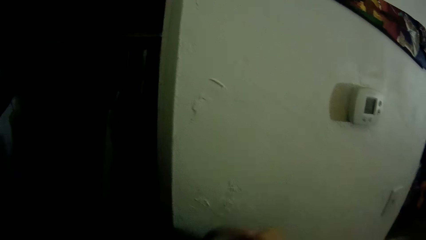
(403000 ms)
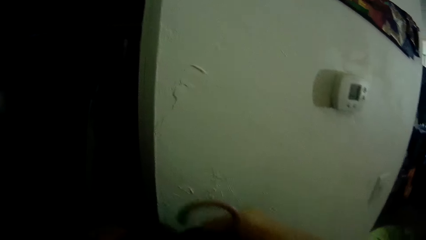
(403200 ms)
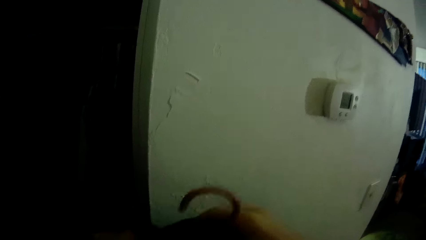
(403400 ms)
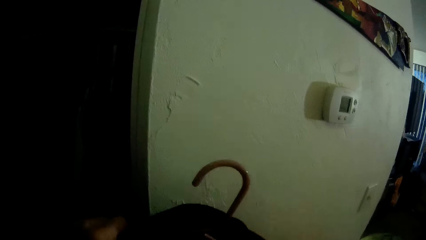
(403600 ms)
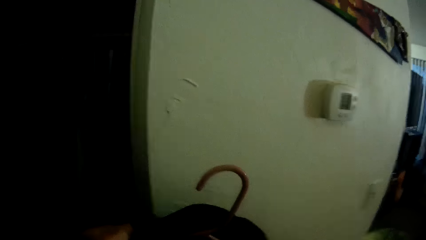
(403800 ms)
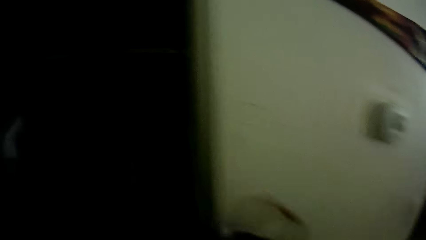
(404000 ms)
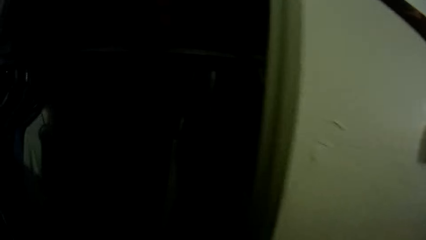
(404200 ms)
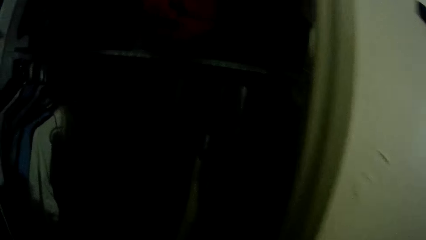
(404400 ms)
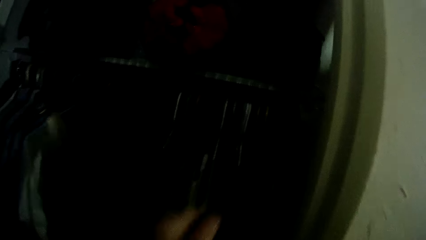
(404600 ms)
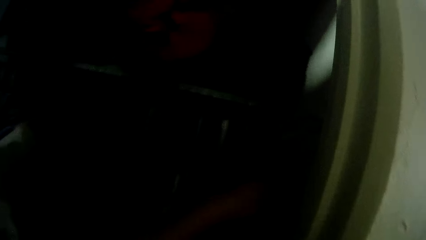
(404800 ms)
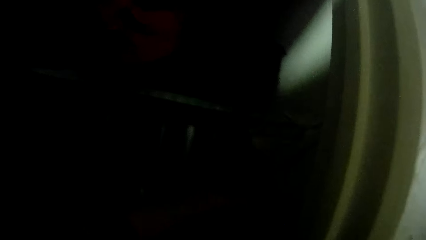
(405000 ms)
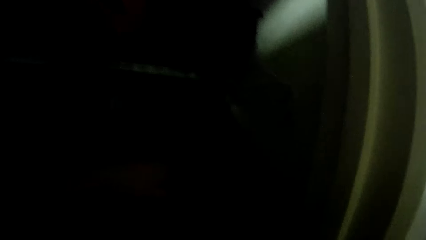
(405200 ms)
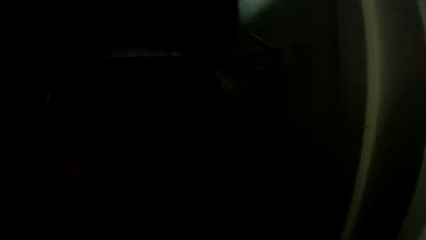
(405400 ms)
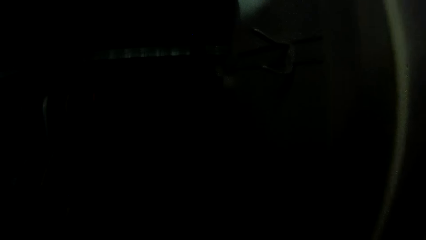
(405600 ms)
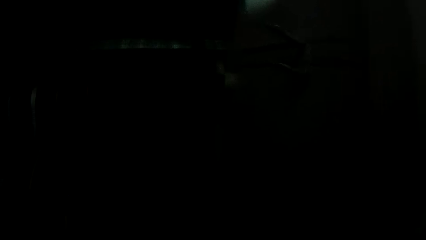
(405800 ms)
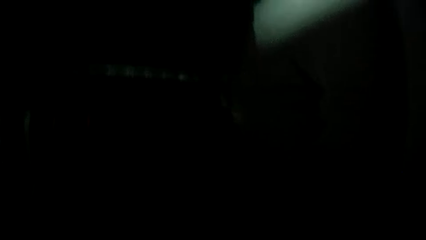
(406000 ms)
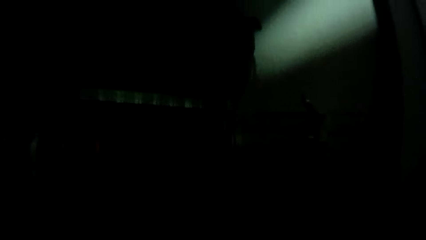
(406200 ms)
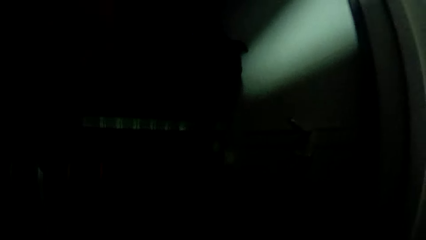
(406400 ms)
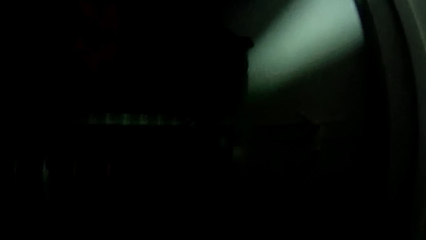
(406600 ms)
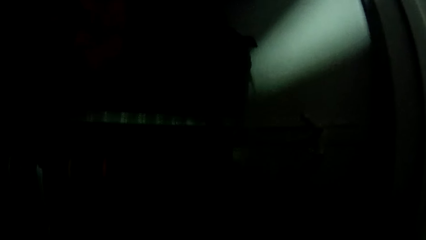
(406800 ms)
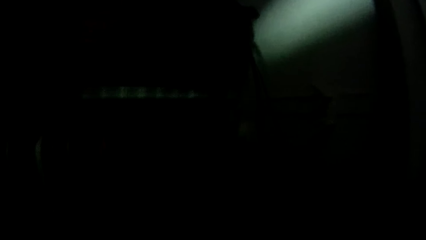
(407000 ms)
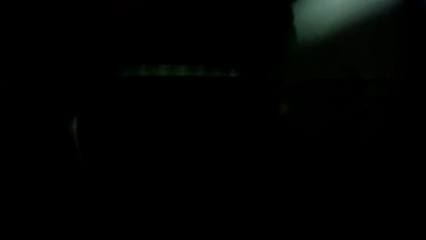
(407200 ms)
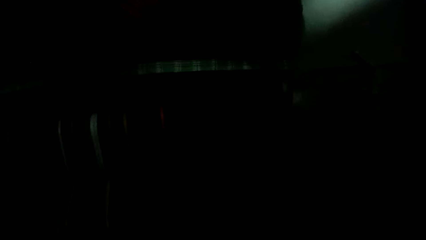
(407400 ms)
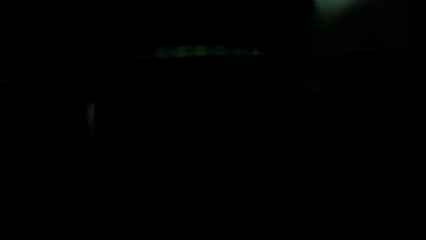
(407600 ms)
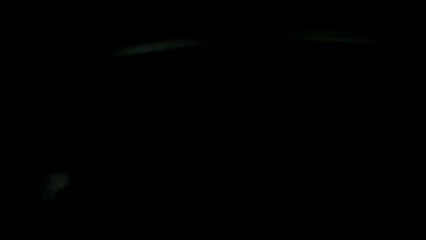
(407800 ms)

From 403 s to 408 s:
The camera wearer hangs the cloth on a cloth rail.

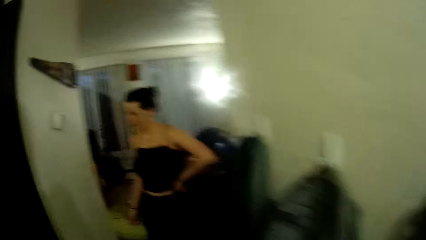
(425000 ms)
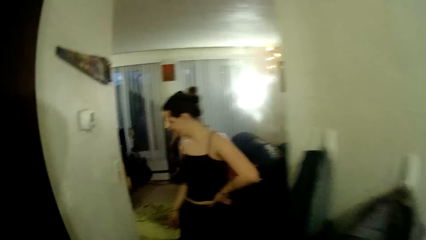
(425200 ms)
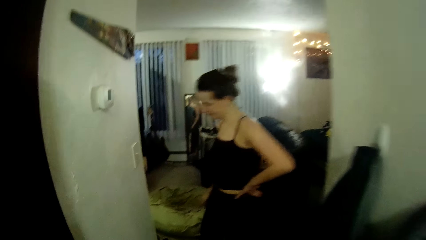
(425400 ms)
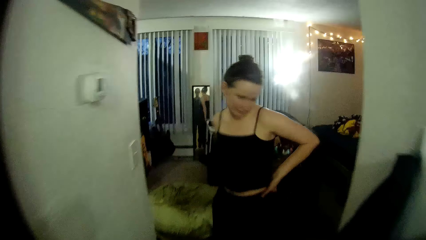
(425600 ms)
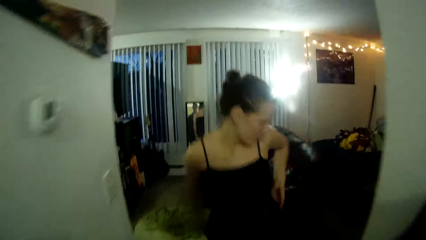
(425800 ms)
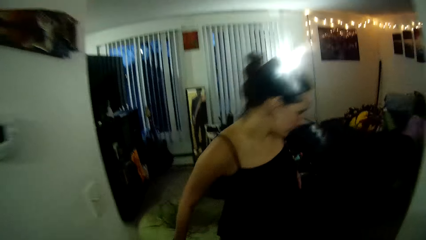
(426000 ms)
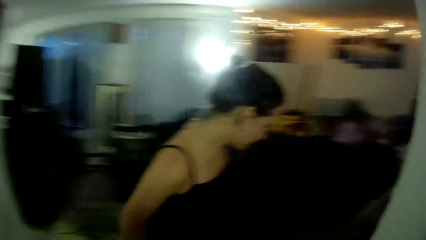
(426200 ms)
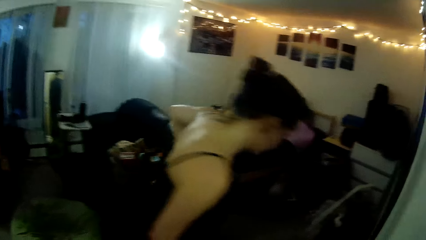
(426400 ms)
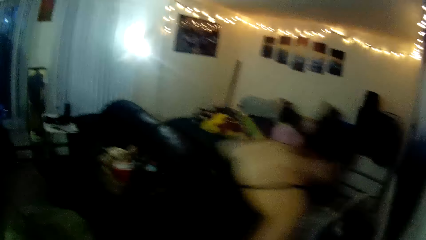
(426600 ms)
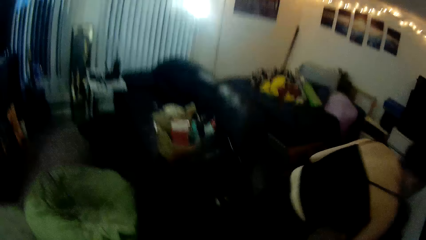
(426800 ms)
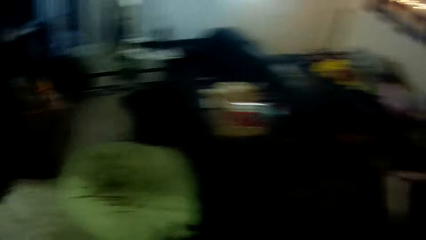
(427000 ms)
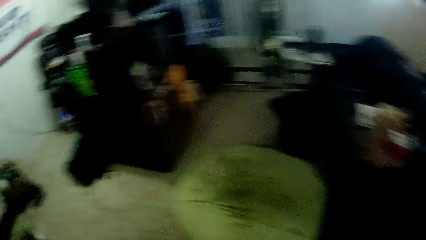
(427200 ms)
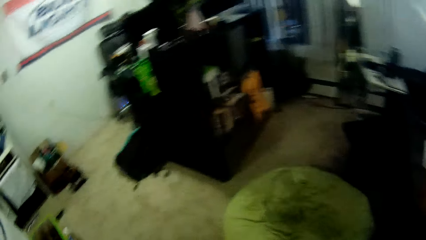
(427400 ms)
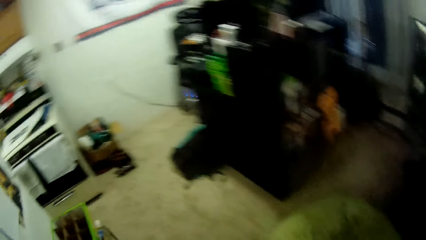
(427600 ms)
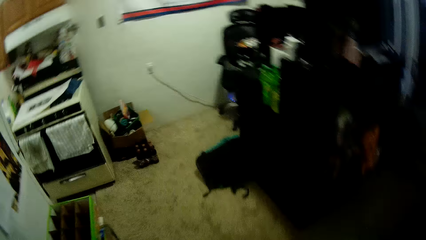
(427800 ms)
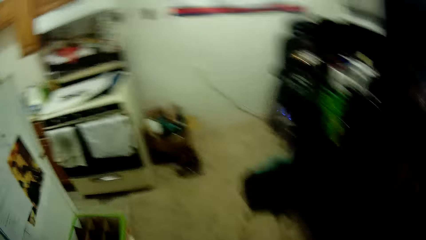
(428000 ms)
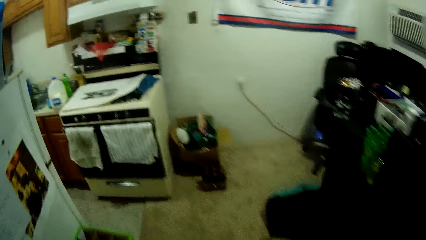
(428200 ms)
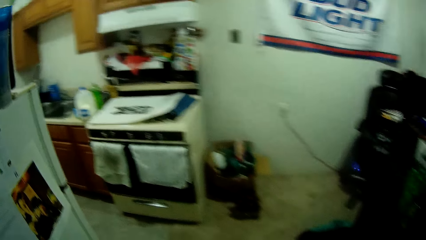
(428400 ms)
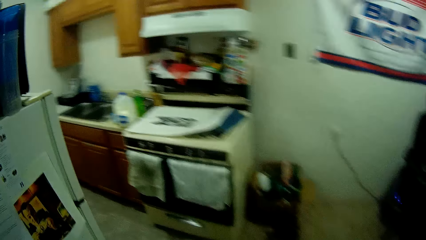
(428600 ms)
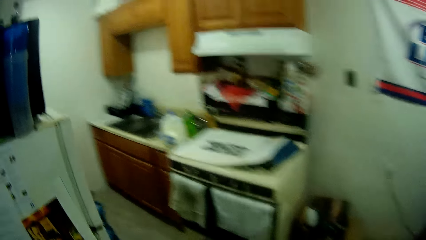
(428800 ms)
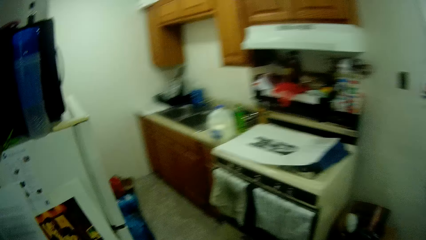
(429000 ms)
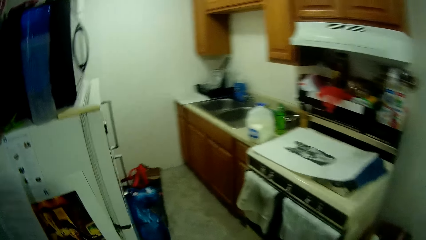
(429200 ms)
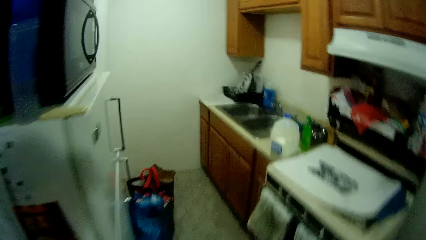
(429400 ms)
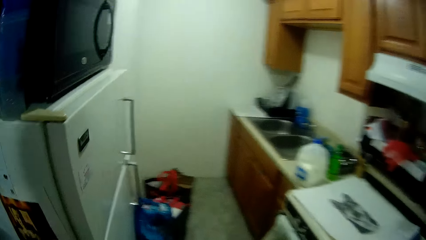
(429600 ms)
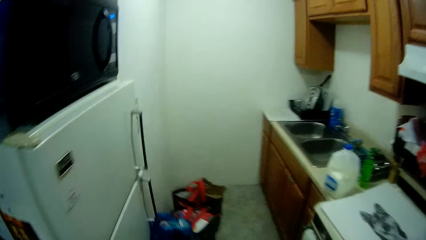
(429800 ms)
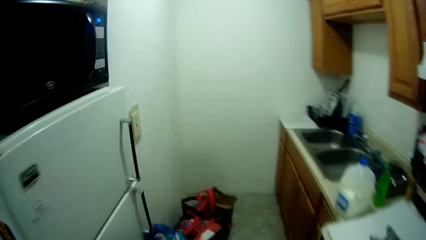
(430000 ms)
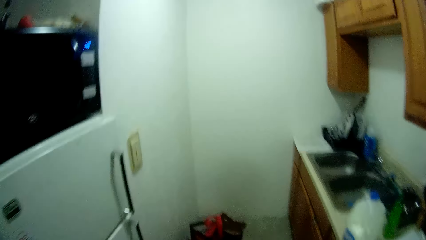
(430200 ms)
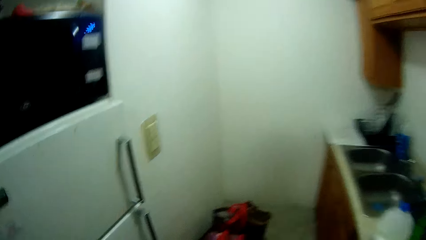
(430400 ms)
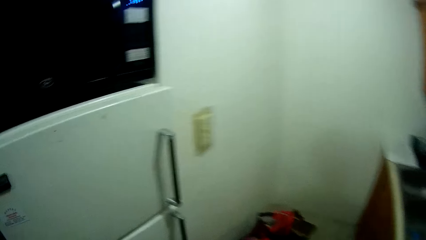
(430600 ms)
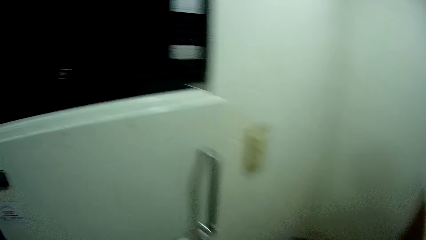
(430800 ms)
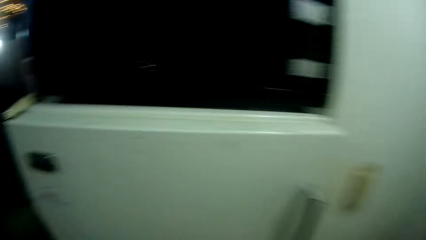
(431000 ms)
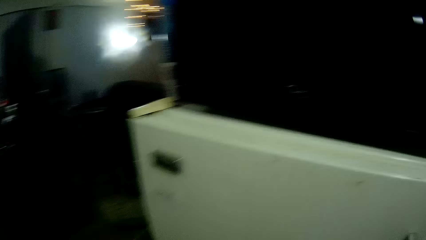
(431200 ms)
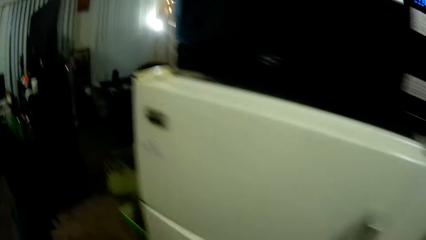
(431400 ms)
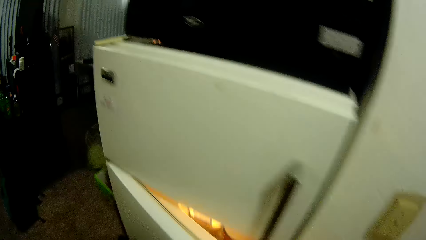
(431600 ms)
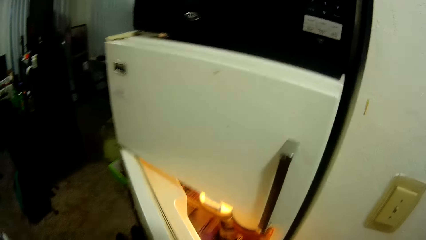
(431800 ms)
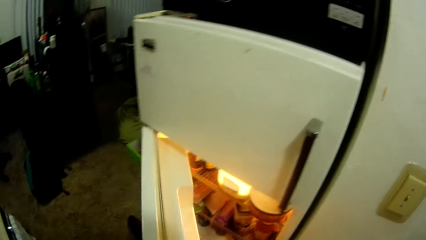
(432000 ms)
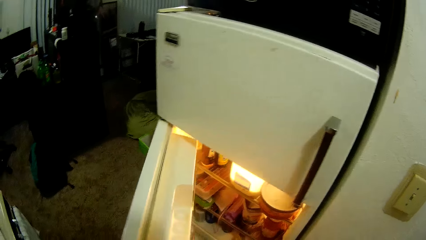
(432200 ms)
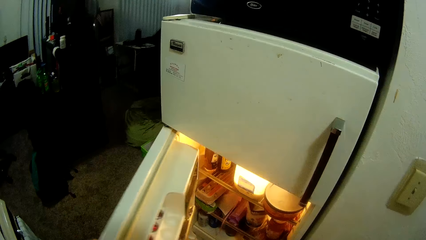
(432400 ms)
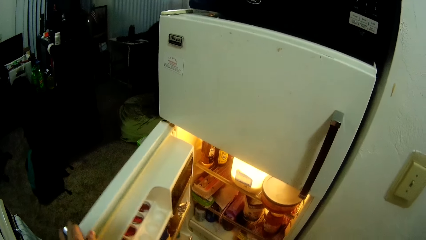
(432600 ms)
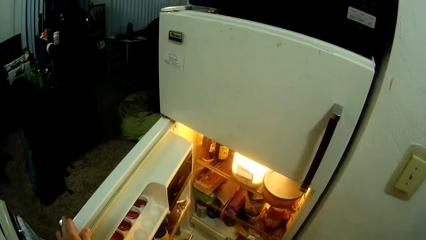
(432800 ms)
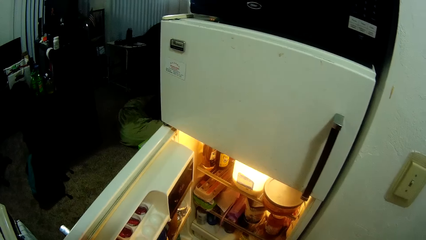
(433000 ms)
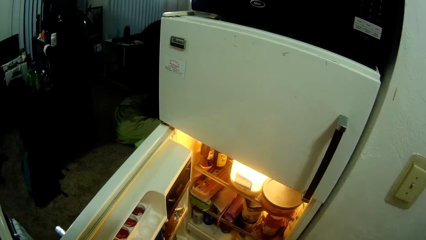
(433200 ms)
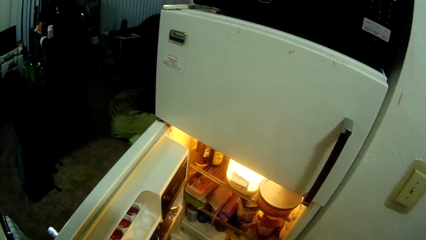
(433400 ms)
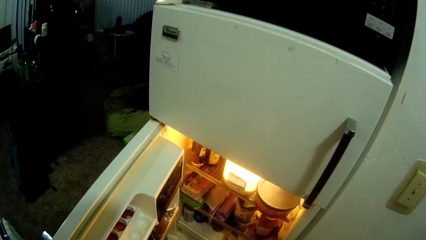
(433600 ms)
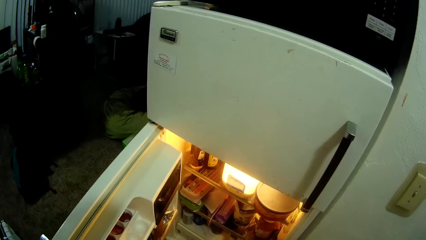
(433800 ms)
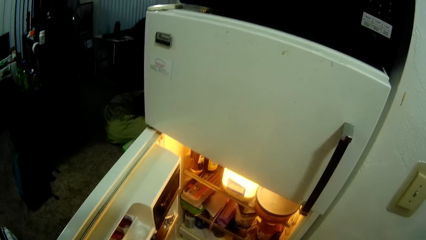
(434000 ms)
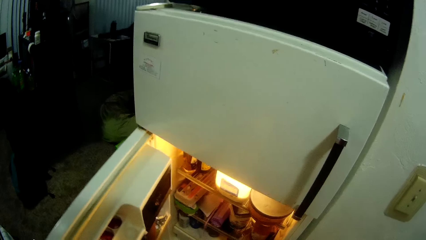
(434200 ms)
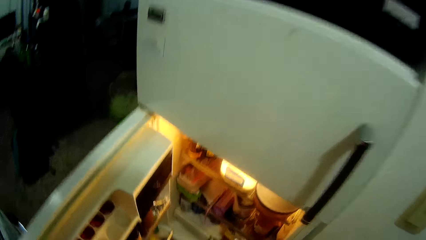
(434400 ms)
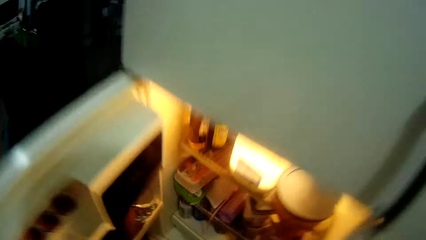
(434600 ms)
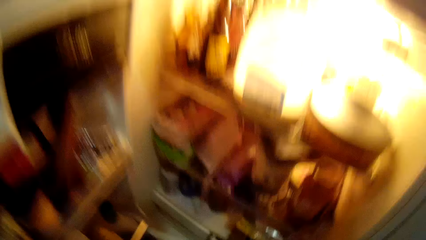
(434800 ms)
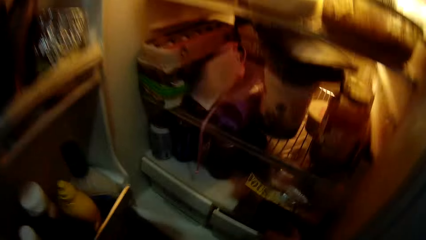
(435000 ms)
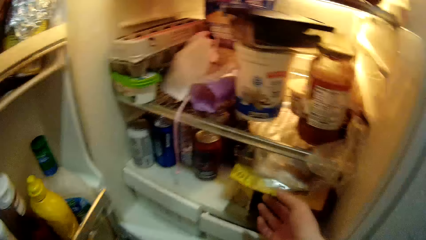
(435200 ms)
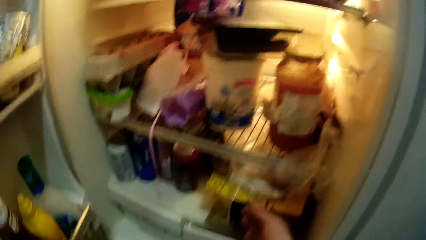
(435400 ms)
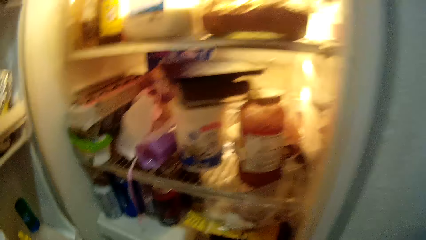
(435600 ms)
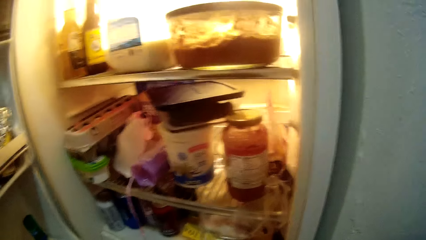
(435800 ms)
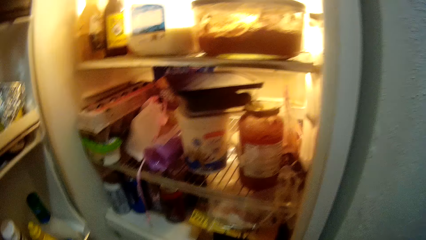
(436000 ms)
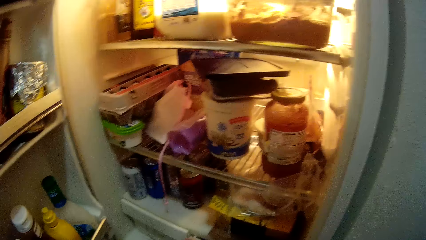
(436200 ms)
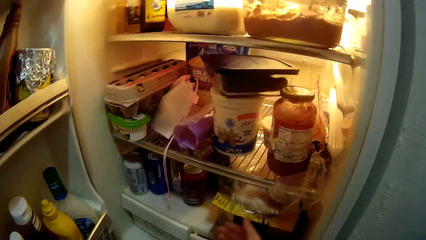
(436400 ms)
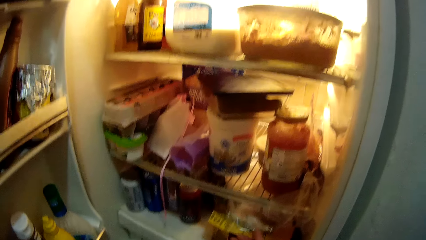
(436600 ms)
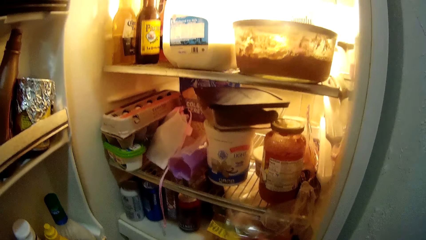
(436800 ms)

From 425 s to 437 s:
The lady turns. The camera wearer walks around the room. The lady bends. The camera wearer walks to the kitchen. They open the fridge door. They stare at the fridge.
